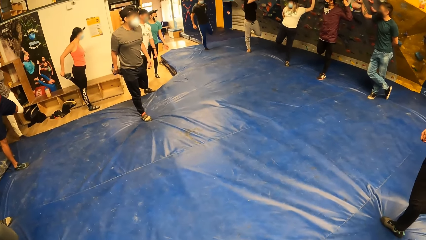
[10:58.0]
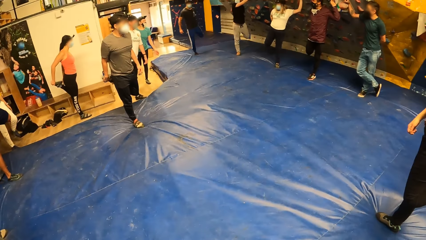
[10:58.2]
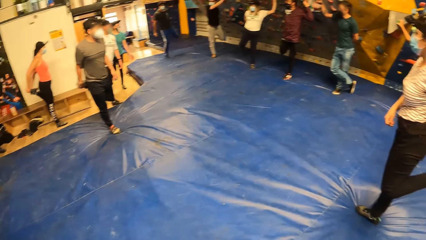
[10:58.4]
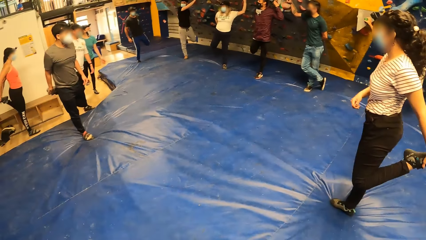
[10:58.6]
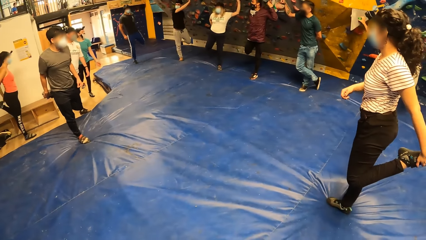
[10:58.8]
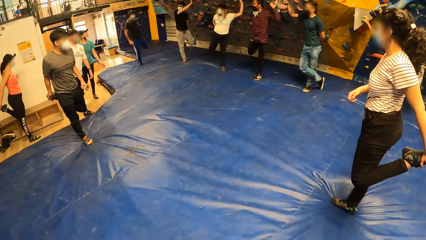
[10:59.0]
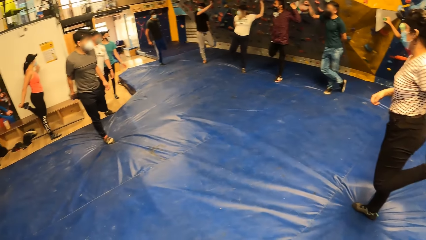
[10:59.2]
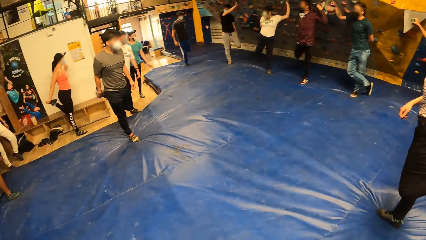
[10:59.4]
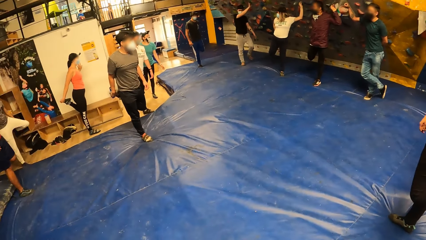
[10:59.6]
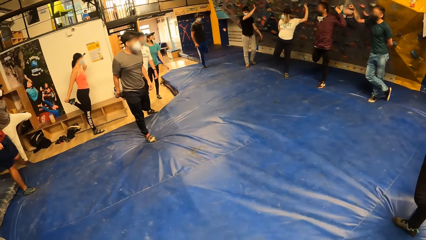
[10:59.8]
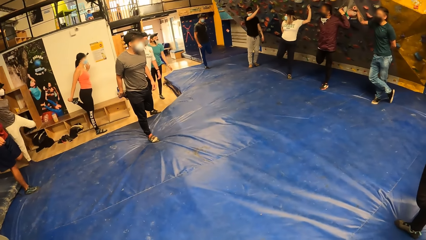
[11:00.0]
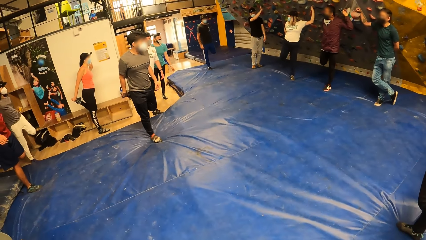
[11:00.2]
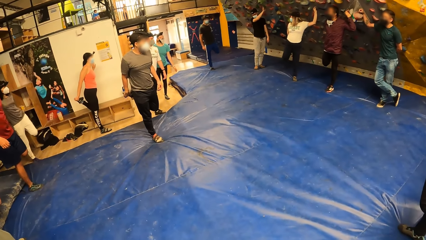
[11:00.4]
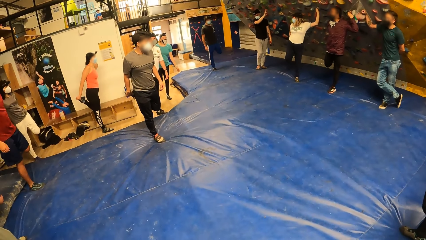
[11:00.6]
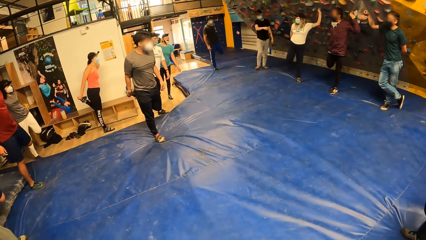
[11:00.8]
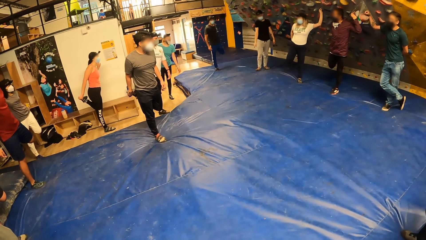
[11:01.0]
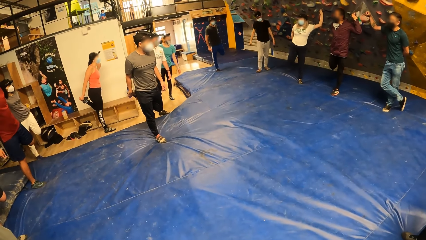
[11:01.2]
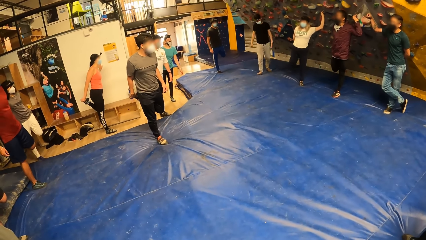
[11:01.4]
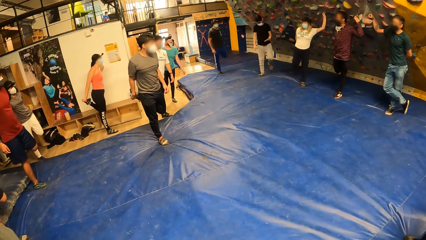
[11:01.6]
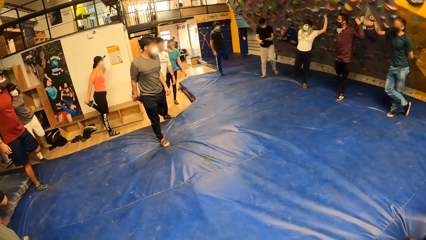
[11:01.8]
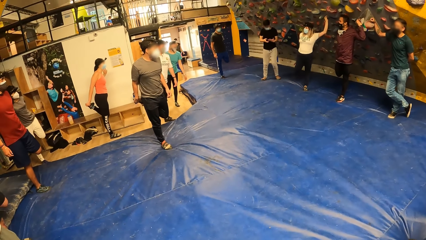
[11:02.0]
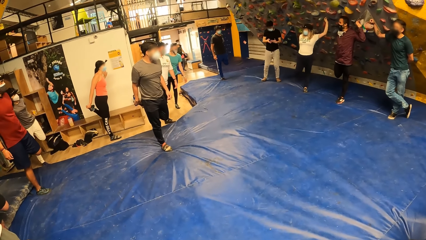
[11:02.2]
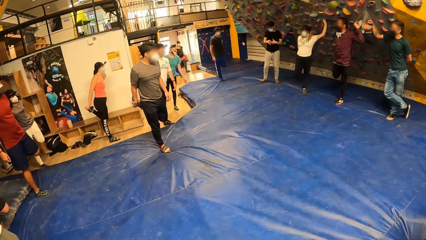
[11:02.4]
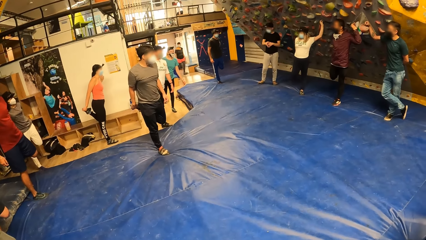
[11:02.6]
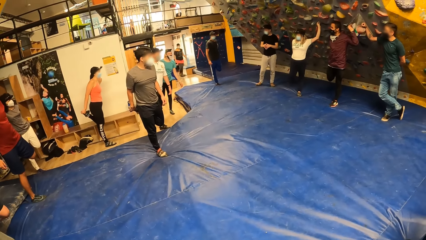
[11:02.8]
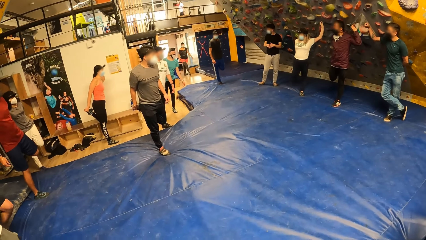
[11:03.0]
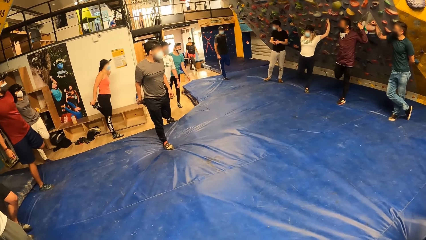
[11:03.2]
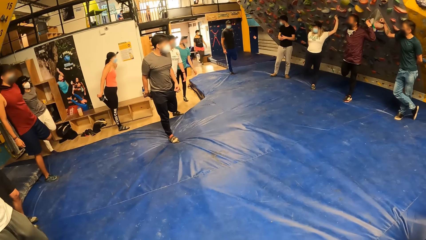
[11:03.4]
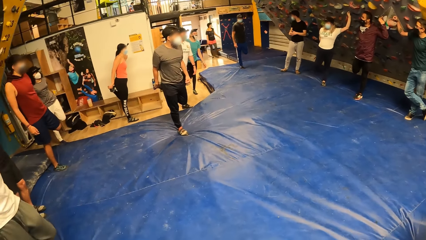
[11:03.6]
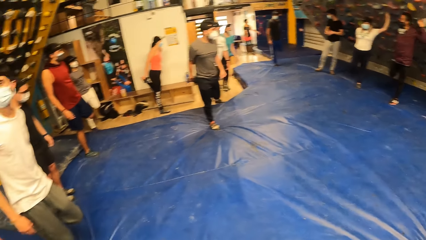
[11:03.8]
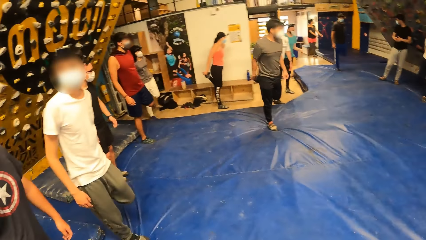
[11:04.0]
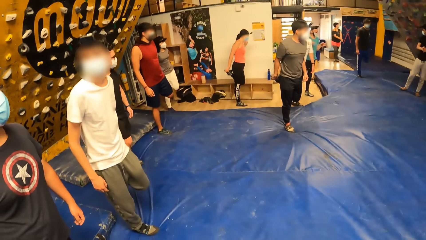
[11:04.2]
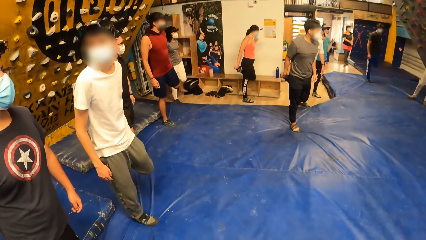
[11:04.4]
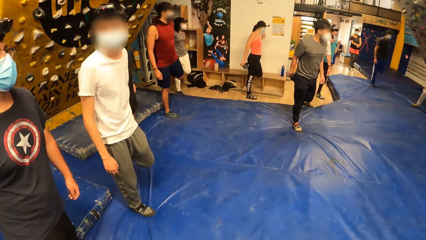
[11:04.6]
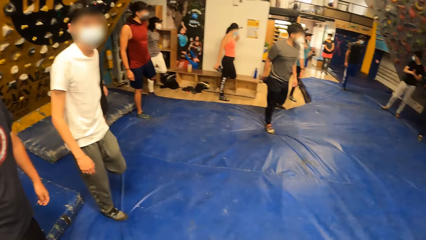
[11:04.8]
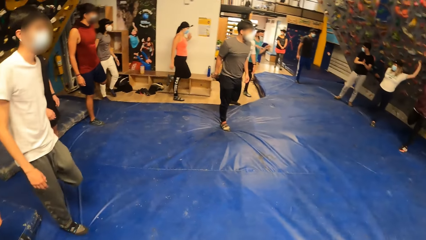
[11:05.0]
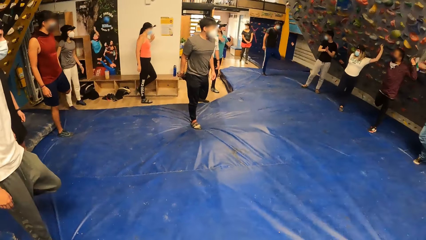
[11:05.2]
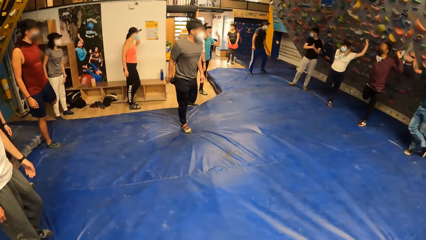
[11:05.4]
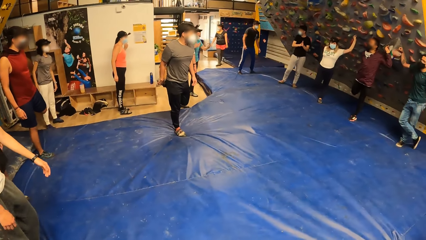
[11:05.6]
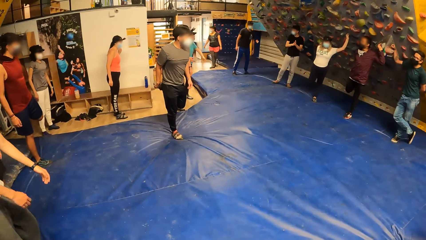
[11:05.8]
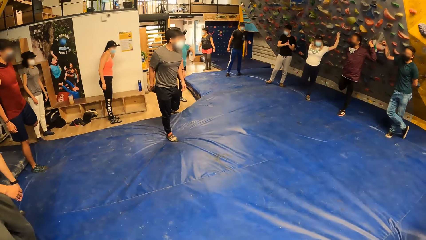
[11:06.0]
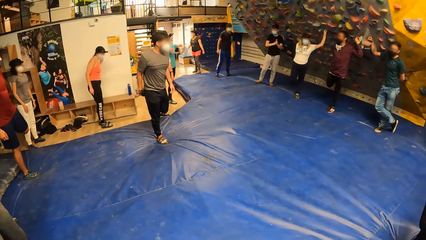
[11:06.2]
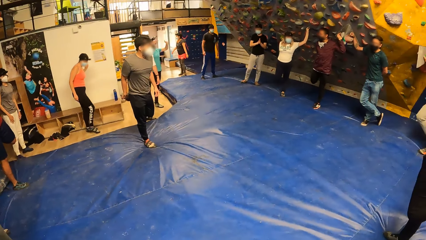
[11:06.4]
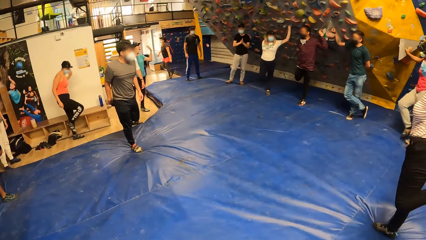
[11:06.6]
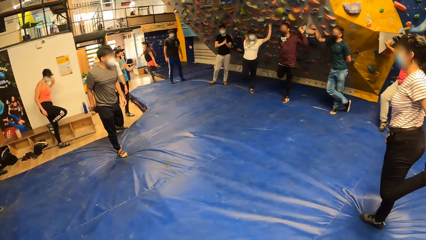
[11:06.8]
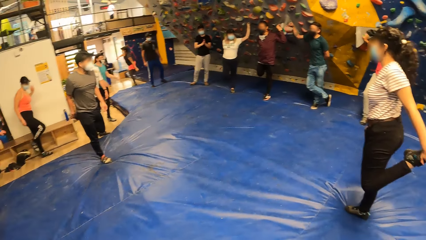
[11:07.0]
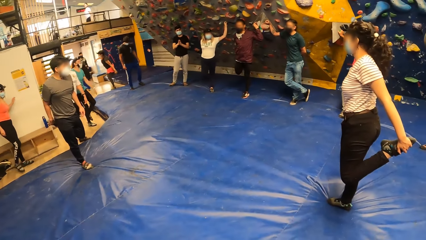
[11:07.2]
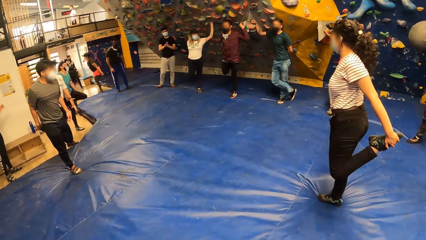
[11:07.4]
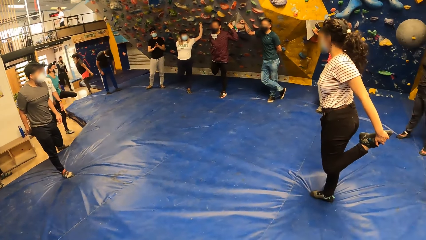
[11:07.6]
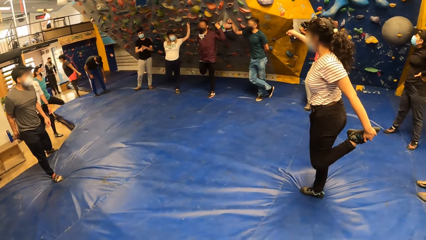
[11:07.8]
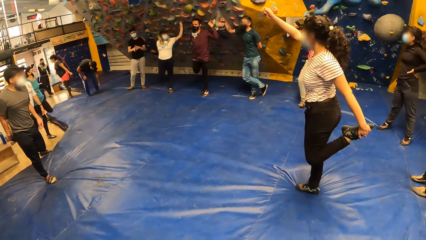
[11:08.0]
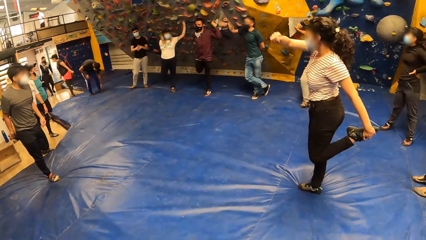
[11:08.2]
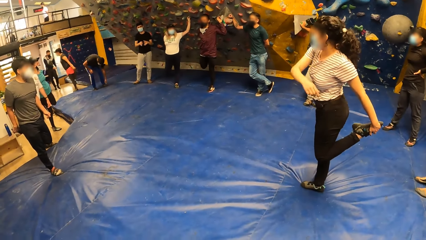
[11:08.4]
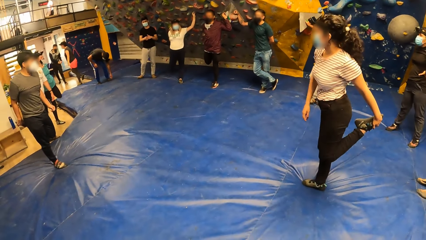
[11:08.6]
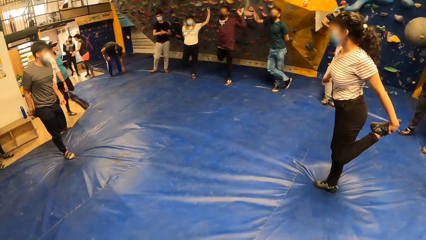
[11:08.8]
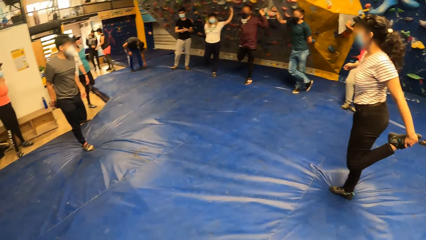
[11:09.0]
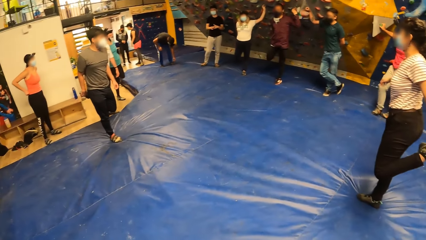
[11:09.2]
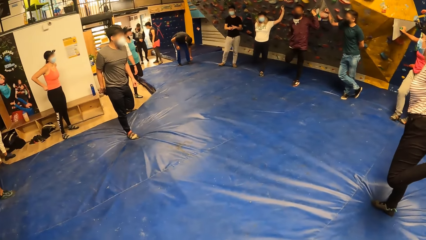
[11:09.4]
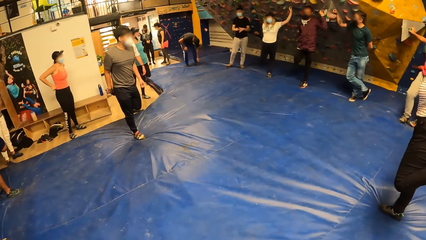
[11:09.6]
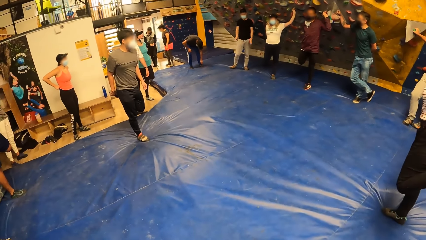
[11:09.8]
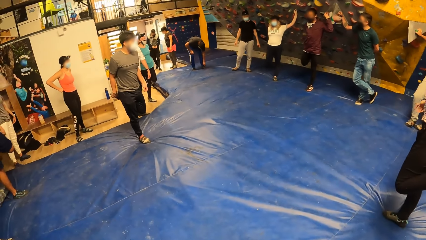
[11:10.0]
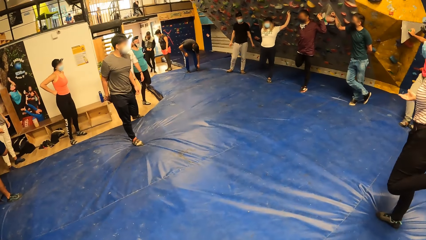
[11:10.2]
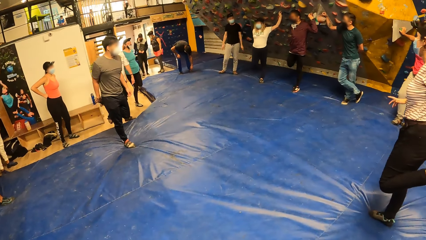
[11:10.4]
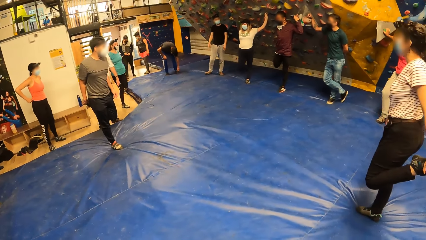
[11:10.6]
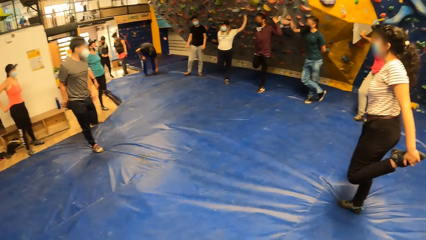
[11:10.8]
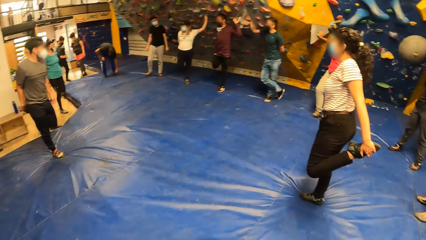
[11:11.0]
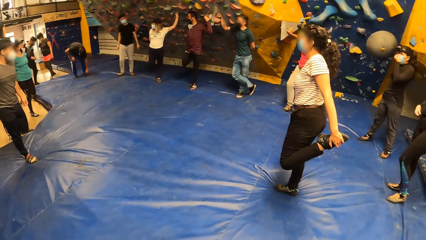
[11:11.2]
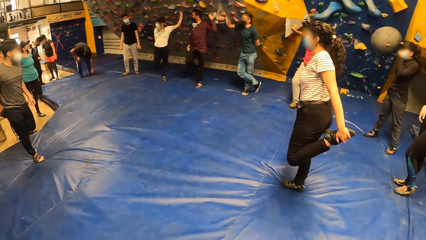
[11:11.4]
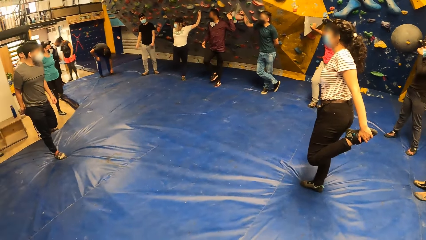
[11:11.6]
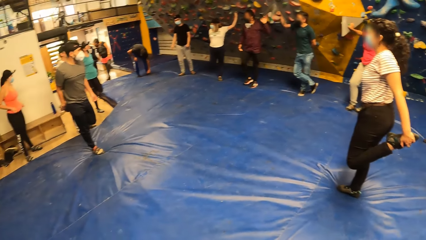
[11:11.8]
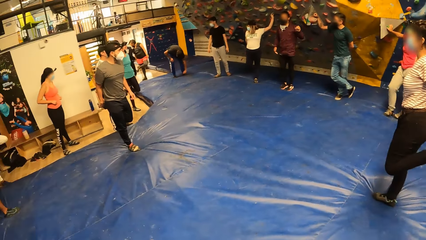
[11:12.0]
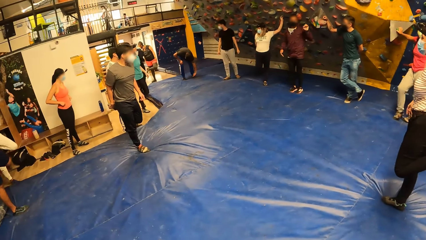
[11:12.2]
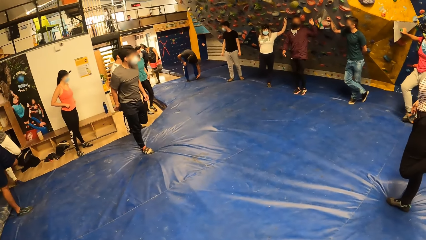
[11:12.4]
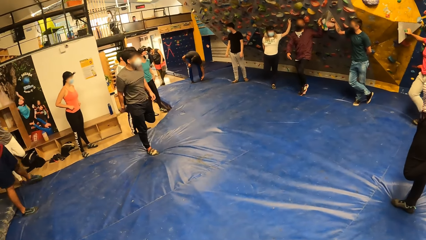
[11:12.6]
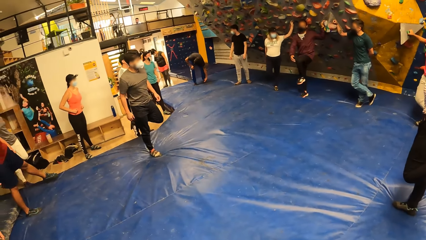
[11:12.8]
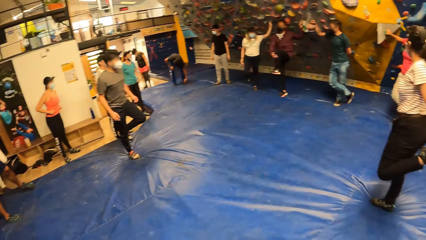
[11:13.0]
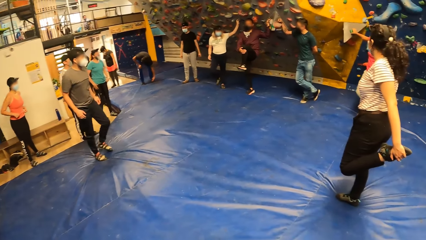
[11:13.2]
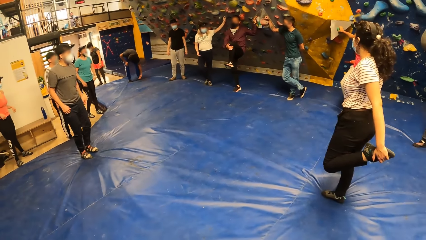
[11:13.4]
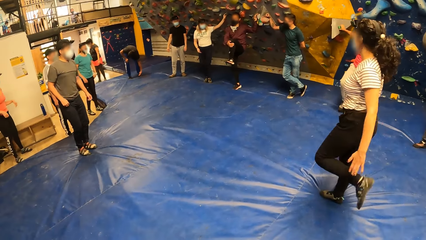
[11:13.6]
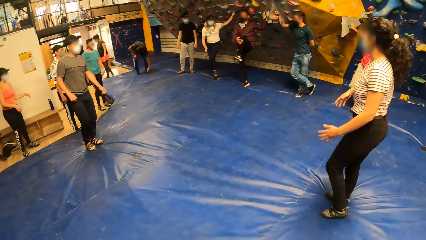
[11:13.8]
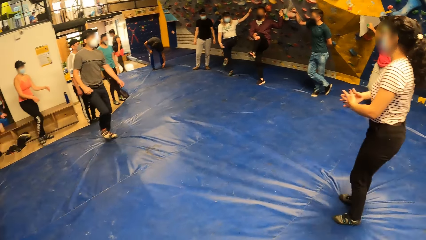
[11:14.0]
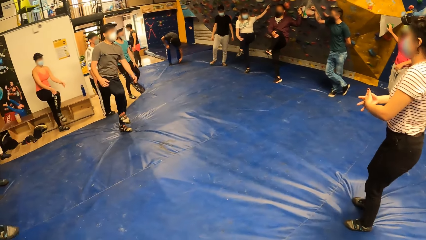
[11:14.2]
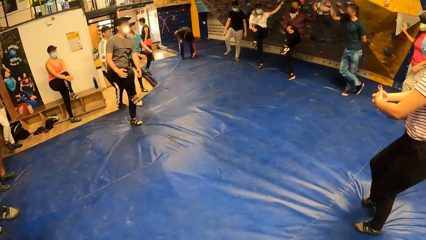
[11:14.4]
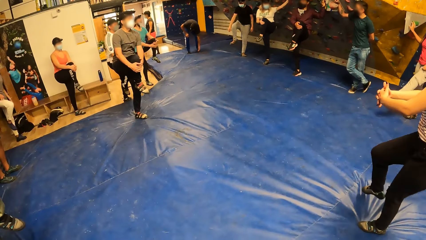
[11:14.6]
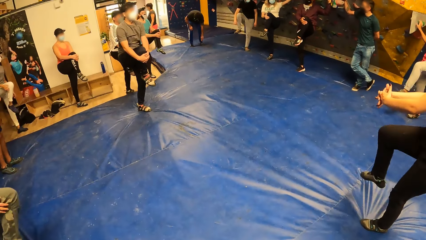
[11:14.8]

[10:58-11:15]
The camera wearer looks around.
